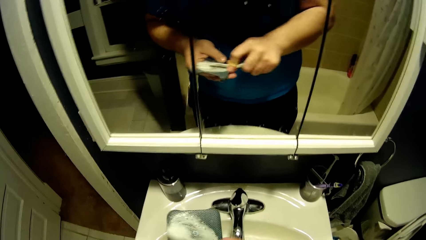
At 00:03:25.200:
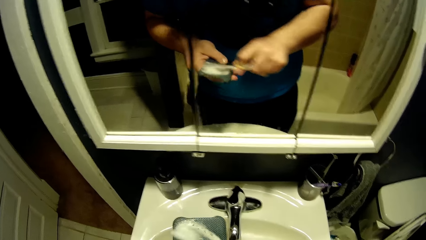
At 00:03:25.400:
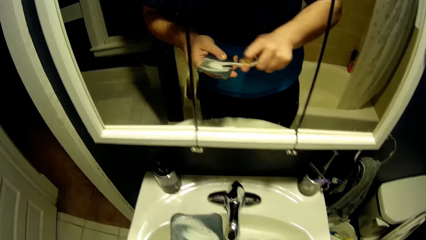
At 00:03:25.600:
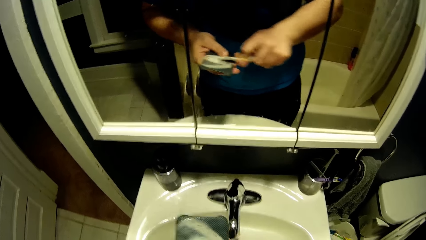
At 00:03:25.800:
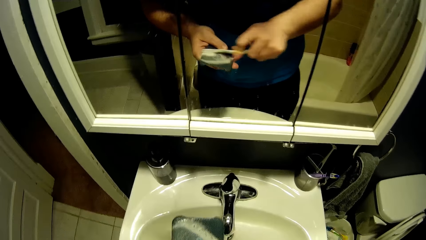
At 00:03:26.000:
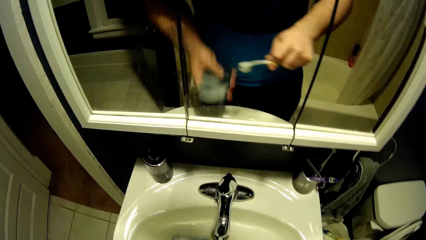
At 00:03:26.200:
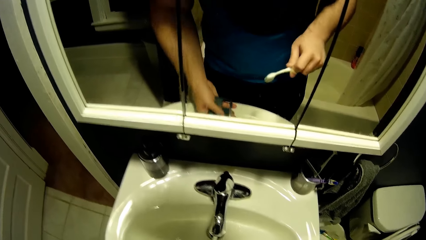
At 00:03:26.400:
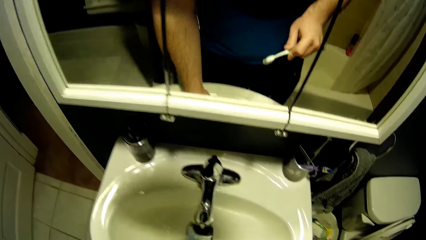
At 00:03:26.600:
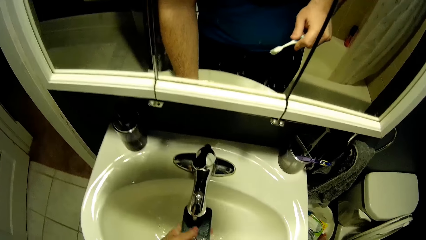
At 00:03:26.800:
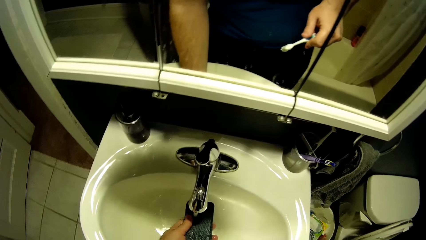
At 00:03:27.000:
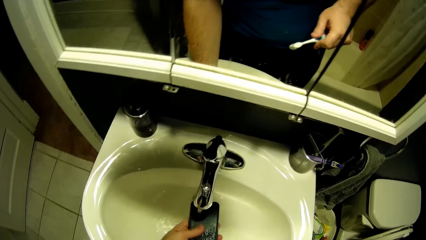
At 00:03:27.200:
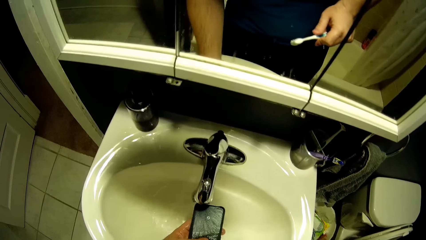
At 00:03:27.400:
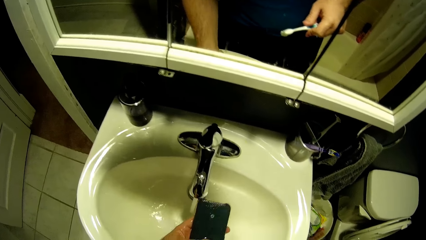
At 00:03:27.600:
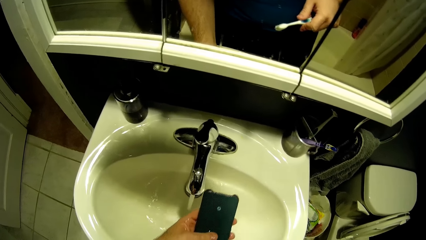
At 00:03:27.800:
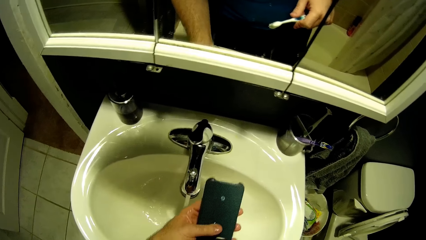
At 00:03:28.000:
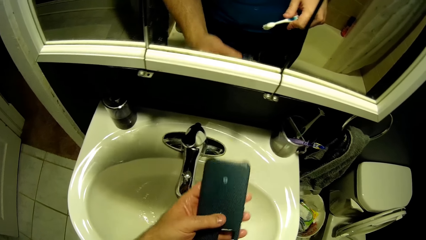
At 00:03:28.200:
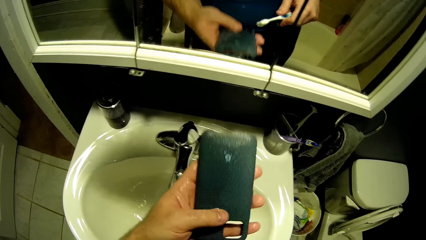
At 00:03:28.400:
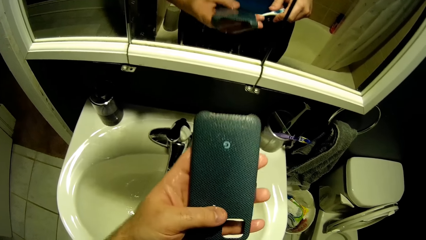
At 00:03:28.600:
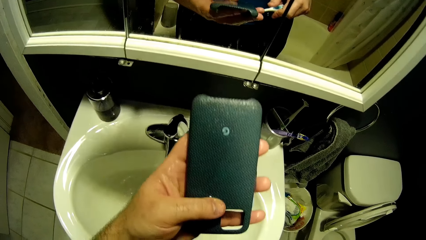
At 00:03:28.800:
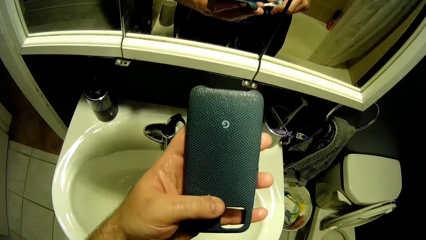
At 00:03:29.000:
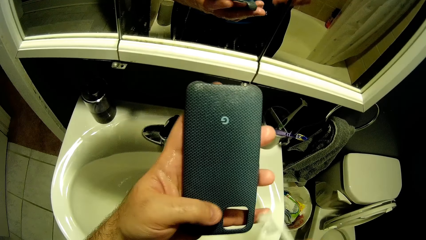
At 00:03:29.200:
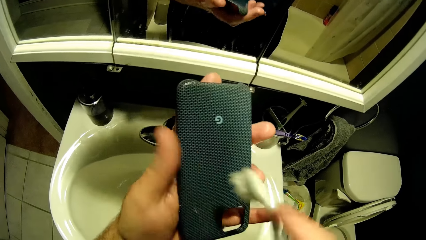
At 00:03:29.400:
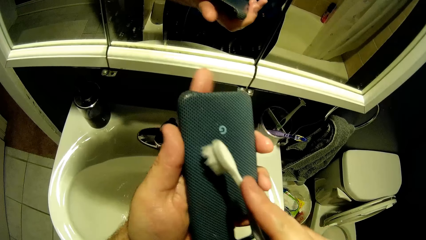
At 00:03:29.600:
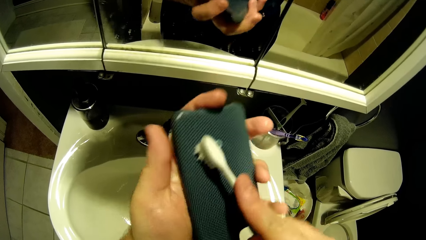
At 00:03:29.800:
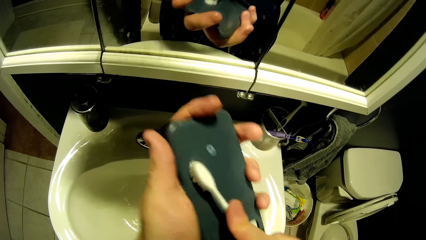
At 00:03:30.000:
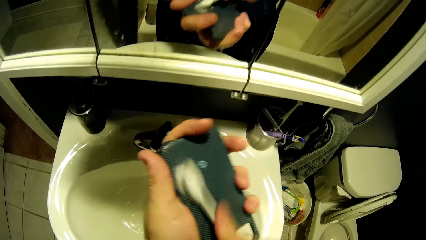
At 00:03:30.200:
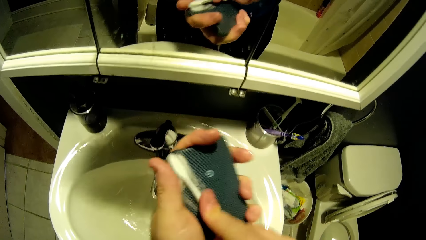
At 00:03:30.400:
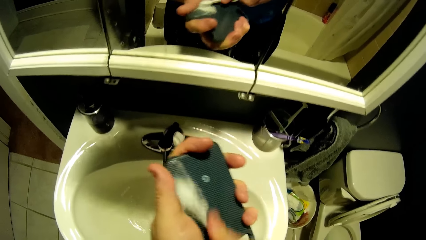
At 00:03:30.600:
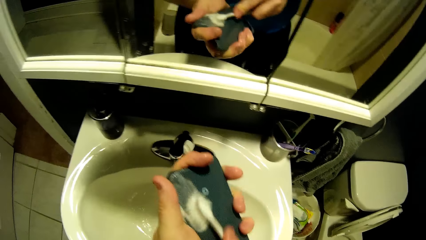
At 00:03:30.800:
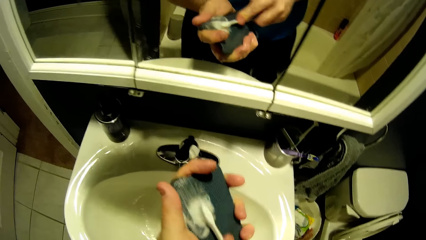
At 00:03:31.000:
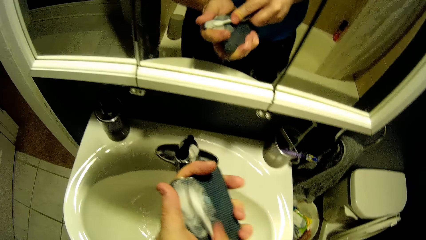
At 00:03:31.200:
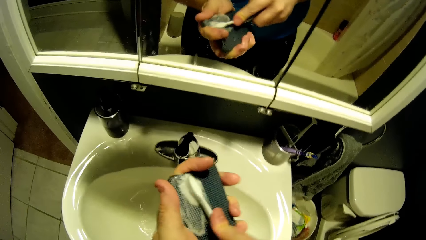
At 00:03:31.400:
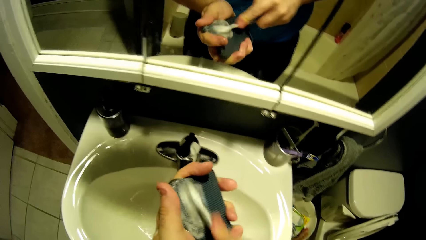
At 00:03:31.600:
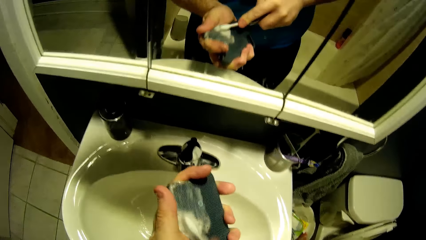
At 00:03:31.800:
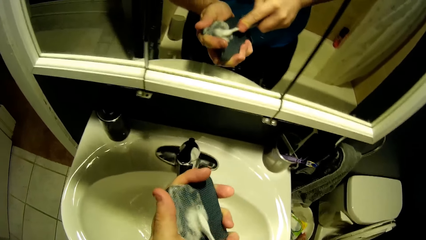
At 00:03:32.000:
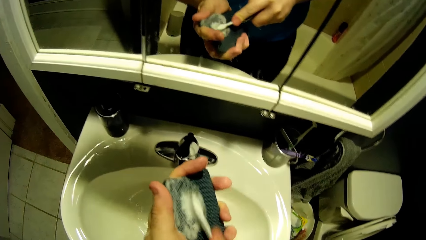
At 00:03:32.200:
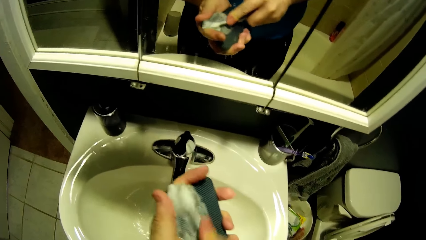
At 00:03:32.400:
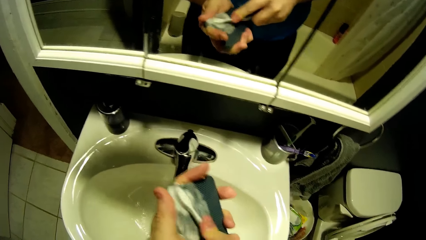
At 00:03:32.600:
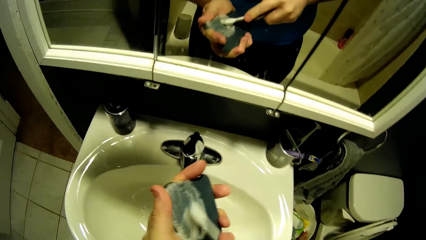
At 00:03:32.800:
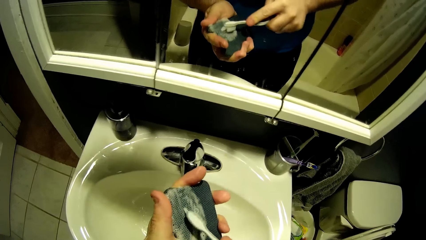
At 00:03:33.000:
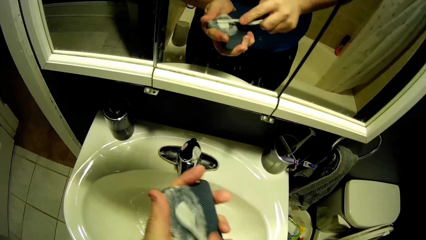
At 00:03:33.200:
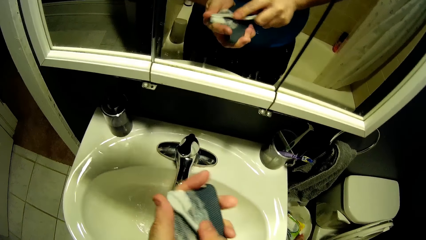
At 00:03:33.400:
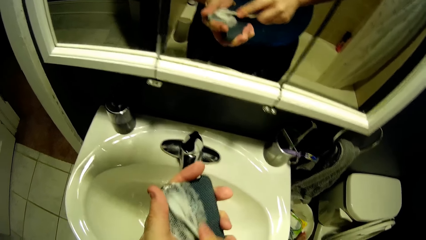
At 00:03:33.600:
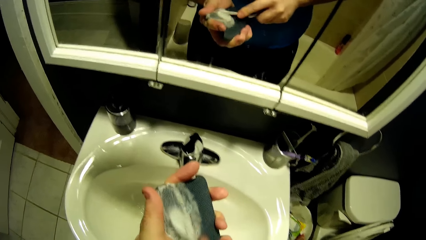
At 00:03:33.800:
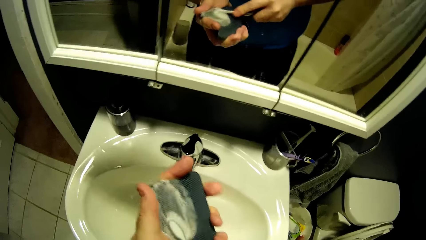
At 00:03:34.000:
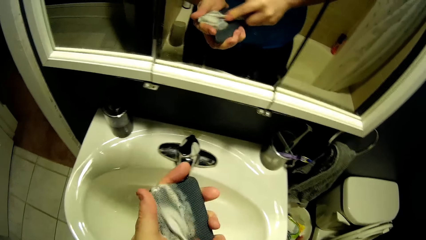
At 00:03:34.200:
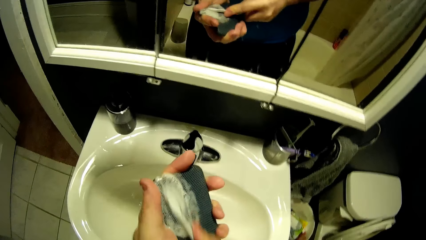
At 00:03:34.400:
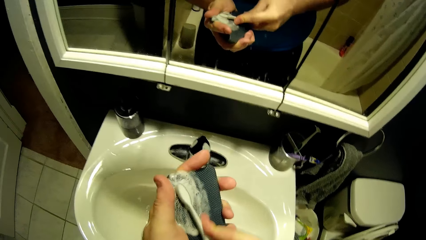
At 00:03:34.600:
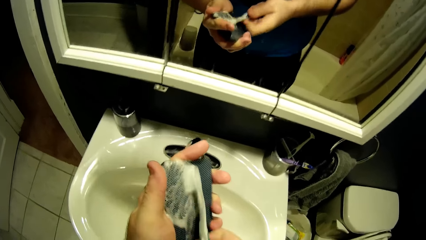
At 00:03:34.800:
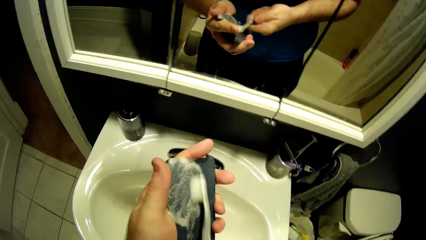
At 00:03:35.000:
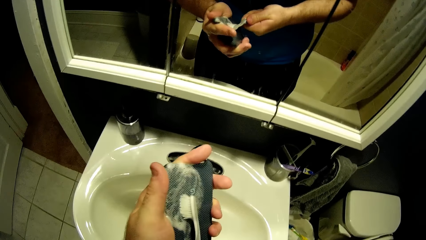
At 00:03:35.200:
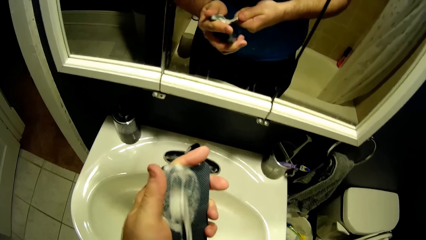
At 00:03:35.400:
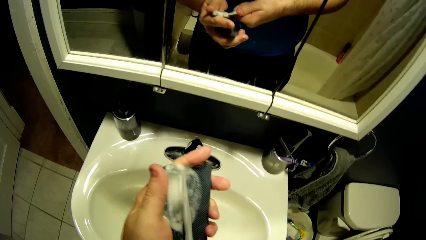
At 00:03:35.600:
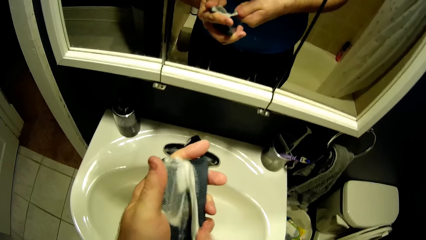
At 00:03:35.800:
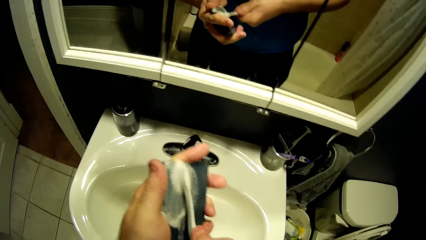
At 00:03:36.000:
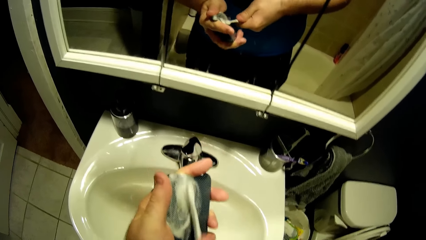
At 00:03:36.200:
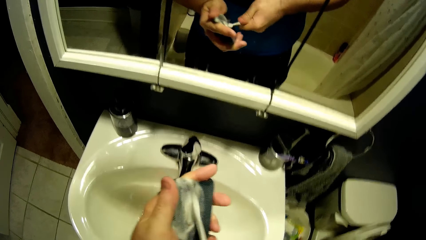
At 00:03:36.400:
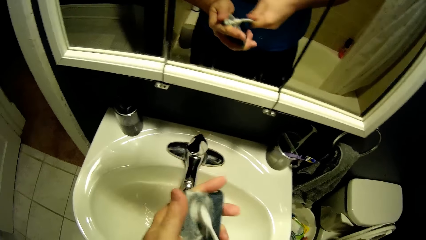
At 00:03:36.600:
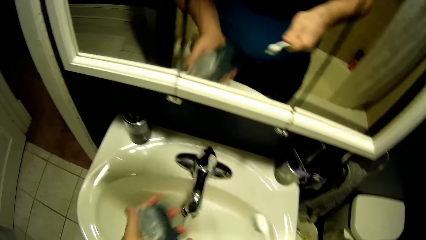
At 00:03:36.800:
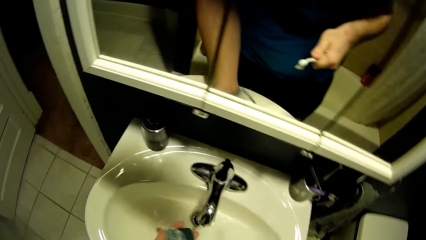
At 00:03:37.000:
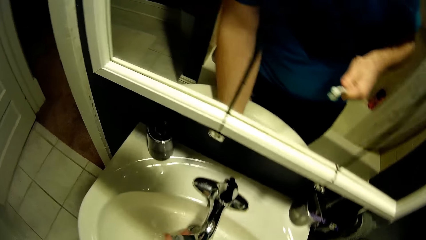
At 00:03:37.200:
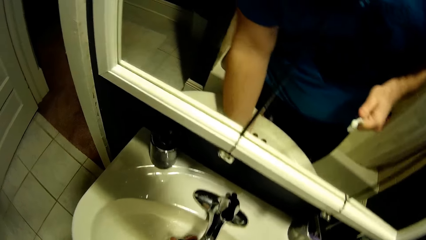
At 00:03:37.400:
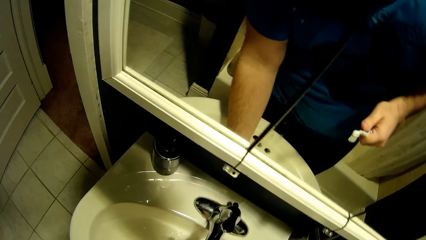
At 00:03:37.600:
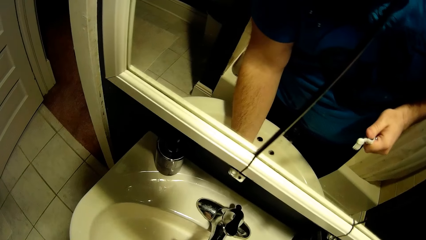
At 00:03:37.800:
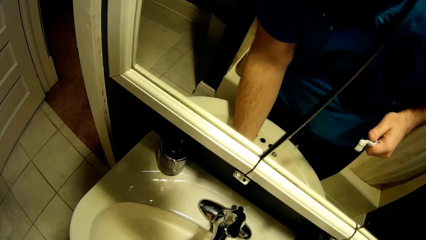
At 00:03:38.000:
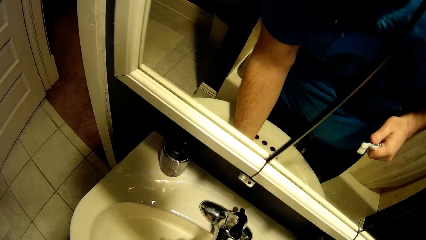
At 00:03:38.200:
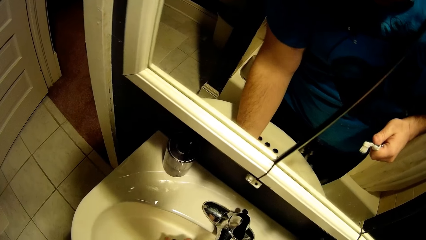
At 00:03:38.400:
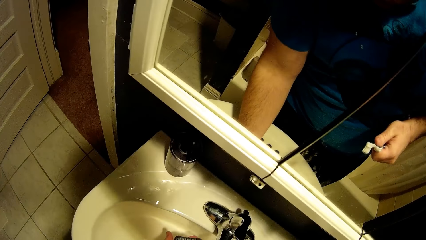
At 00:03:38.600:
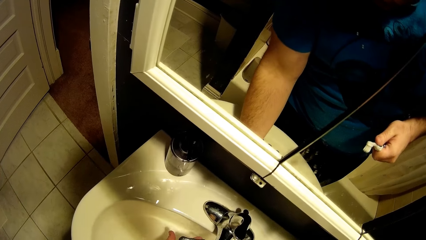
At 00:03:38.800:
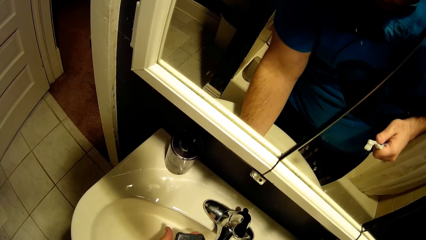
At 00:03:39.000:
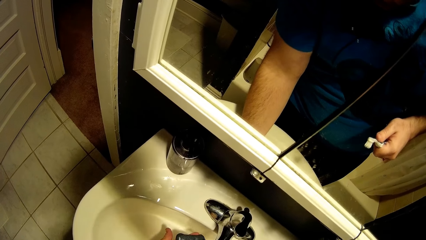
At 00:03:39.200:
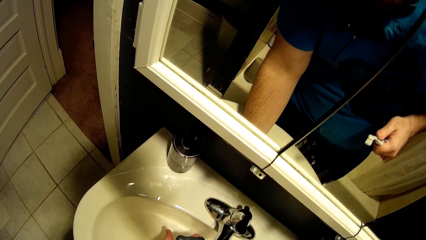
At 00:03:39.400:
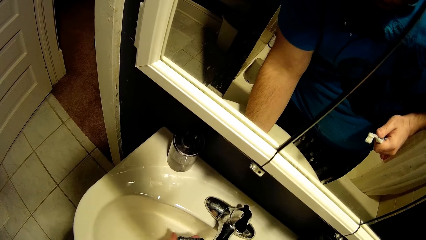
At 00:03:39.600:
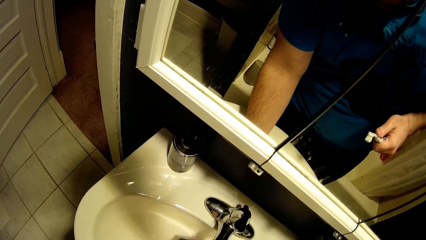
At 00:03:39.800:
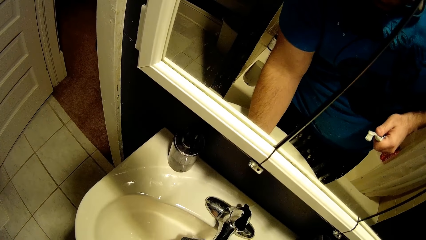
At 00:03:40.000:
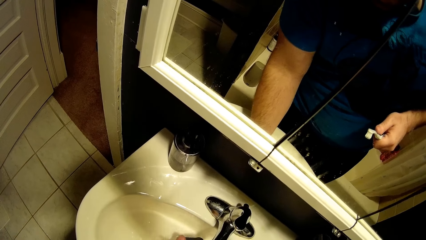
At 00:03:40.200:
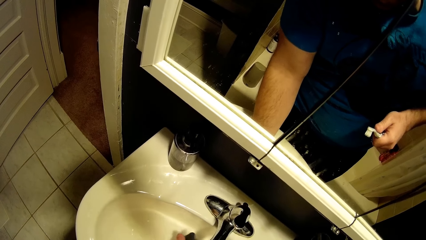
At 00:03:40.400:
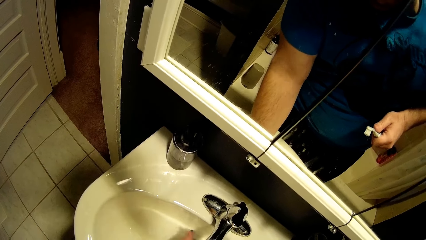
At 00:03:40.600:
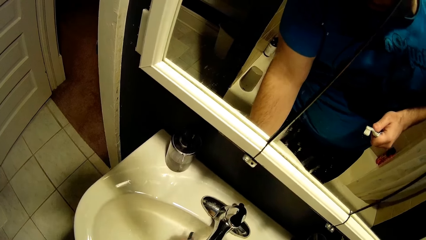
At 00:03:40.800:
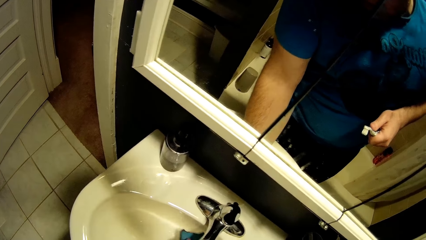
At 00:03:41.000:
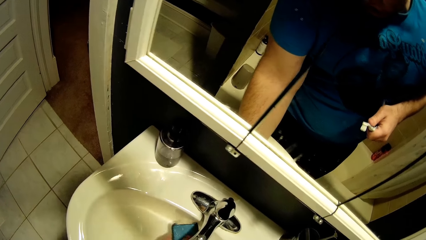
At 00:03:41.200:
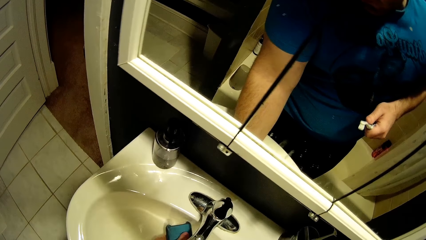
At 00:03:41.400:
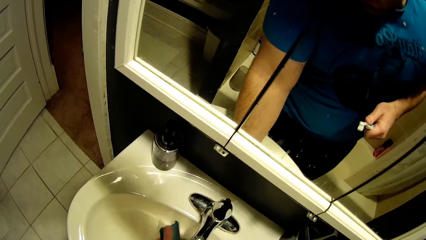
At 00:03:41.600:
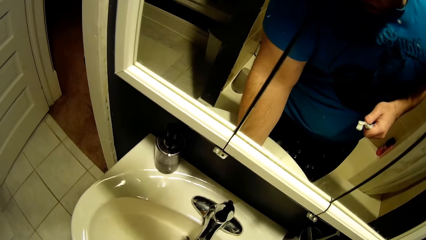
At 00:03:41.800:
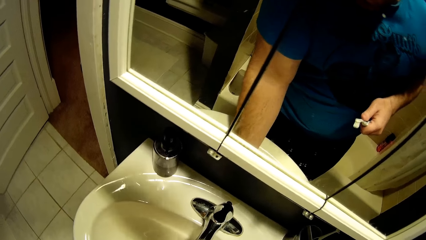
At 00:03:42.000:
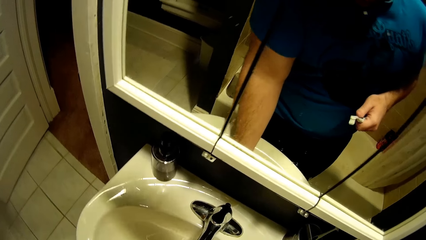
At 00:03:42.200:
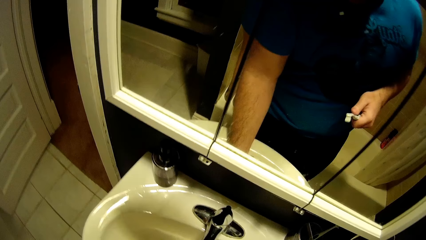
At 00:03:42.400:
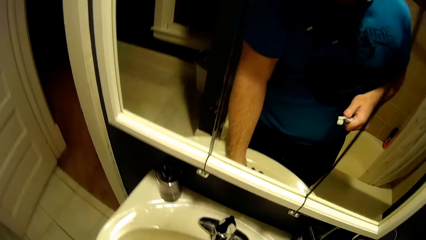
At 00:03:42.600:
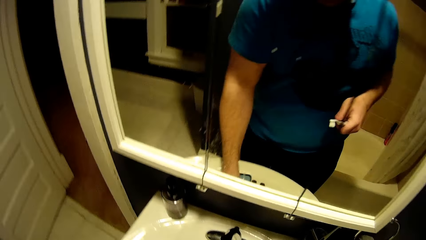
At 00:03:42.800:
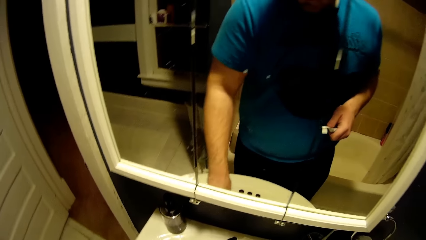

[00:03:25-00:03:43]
The camera wearer rinses the phone case or cover. He holds the phone cover with his left hand. He cleans the phone cover in the sink using a brush. He cleans the phone cover in the sink. He rinses the phone case.
